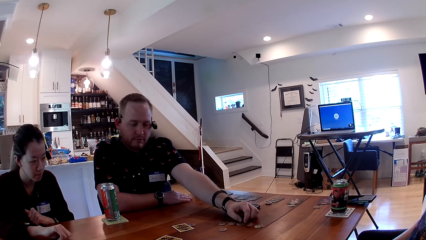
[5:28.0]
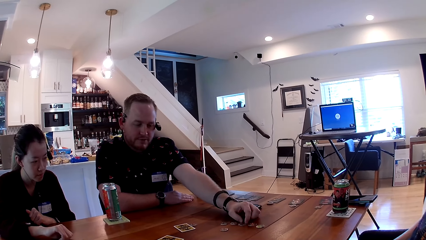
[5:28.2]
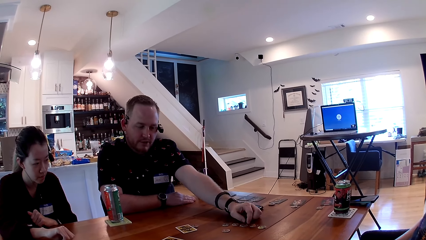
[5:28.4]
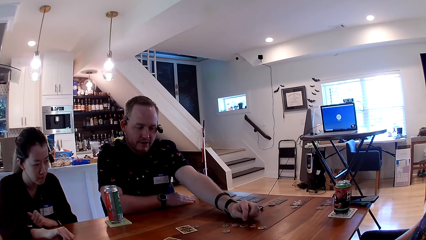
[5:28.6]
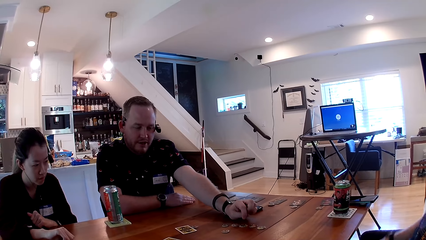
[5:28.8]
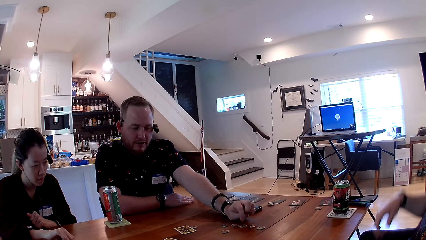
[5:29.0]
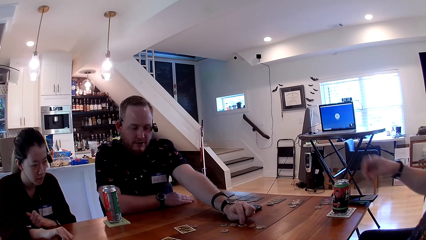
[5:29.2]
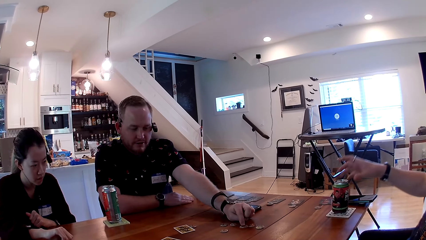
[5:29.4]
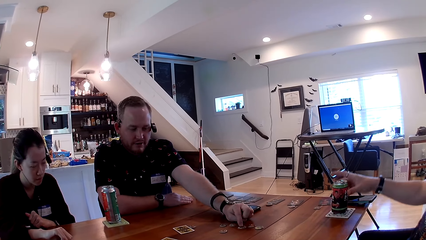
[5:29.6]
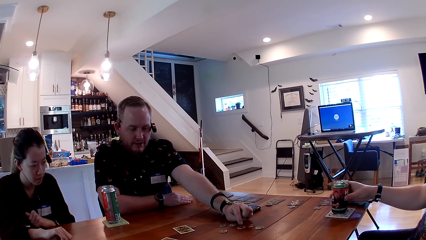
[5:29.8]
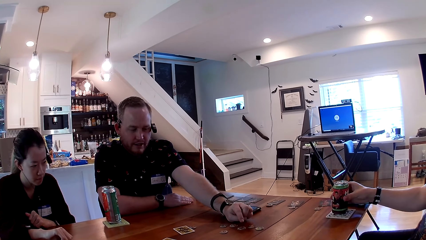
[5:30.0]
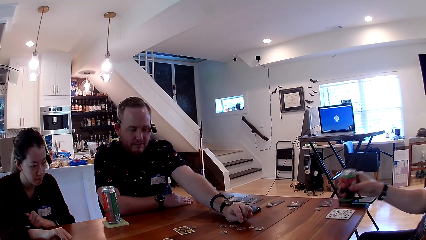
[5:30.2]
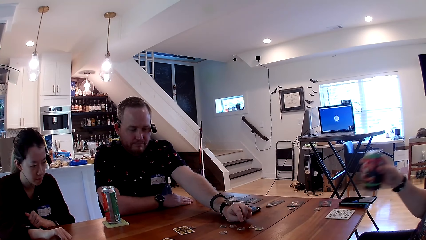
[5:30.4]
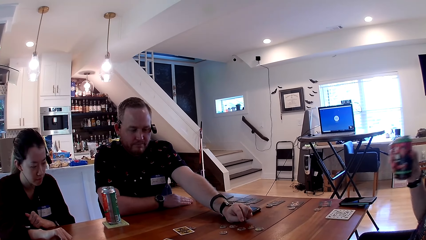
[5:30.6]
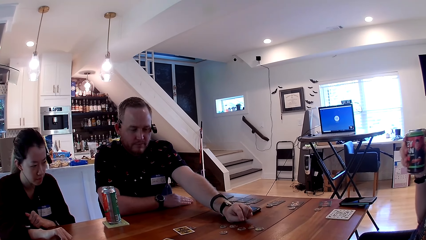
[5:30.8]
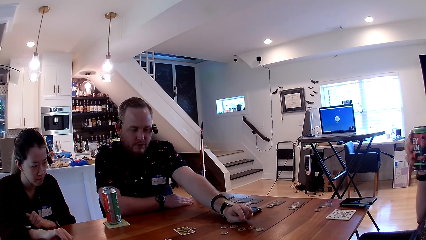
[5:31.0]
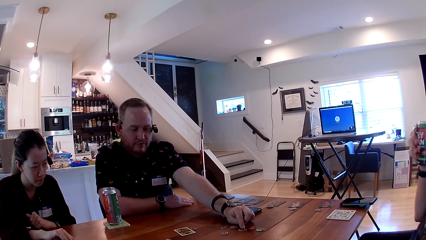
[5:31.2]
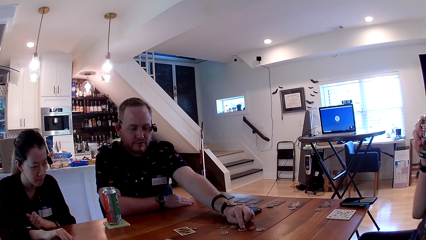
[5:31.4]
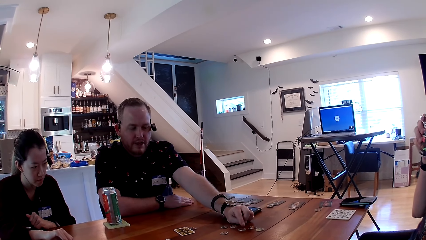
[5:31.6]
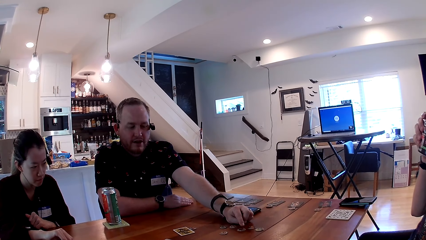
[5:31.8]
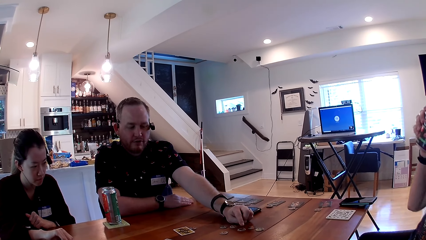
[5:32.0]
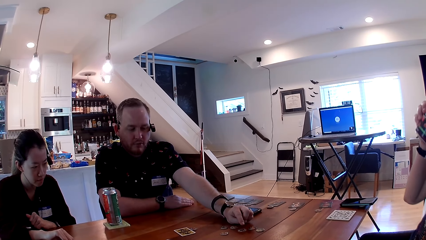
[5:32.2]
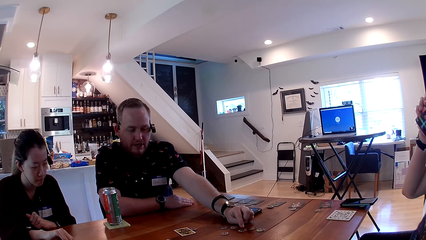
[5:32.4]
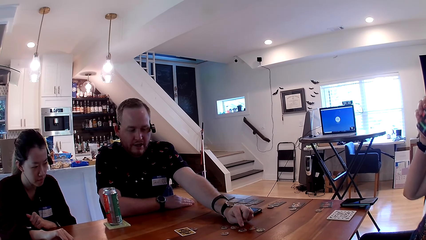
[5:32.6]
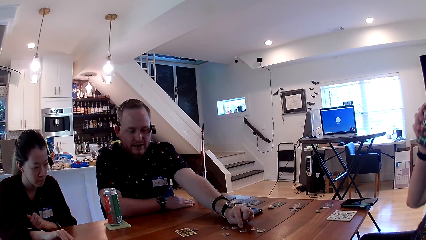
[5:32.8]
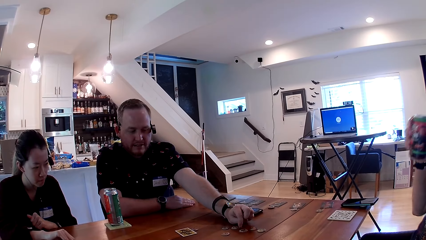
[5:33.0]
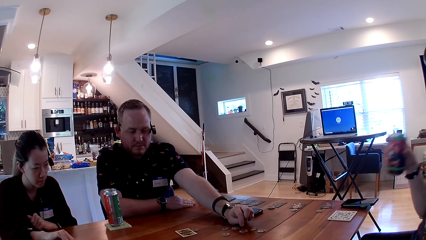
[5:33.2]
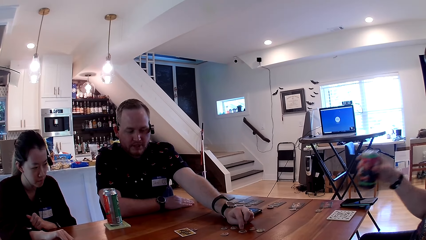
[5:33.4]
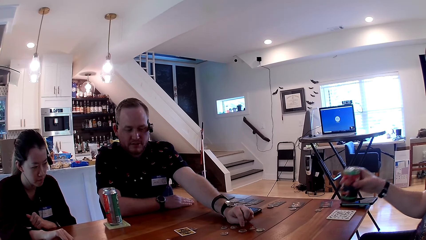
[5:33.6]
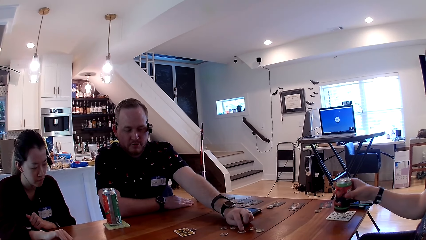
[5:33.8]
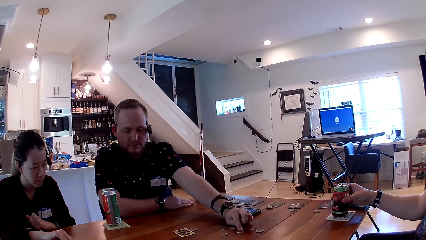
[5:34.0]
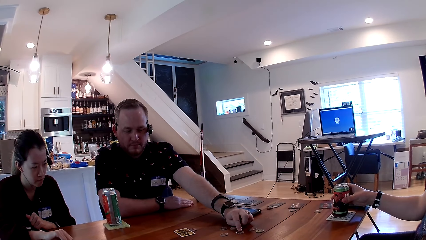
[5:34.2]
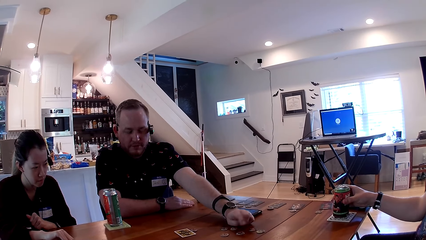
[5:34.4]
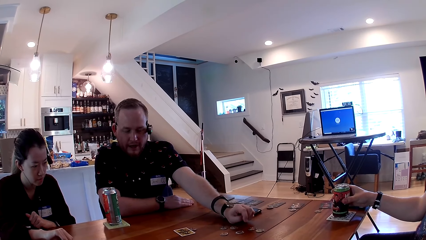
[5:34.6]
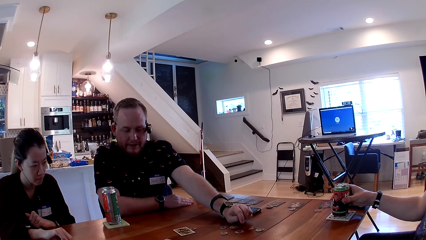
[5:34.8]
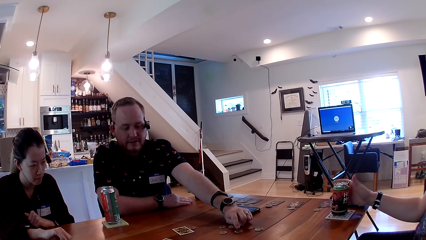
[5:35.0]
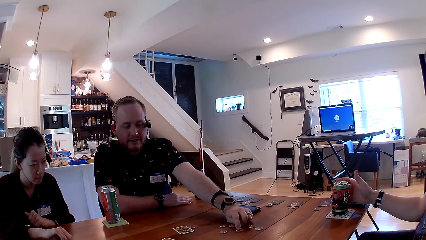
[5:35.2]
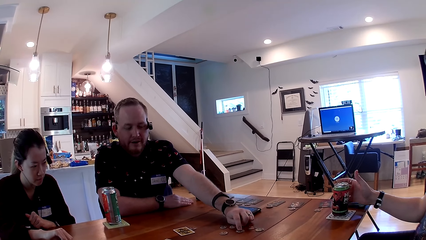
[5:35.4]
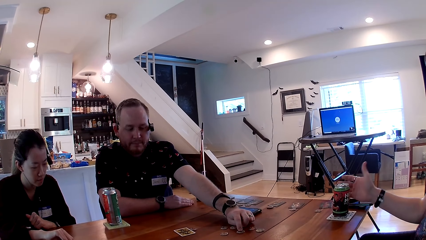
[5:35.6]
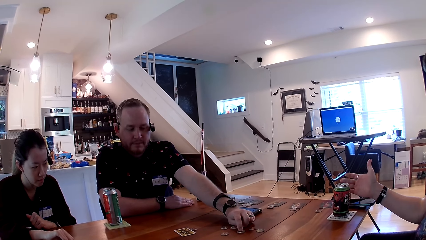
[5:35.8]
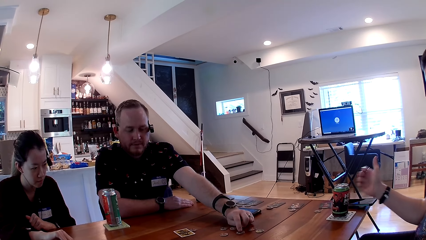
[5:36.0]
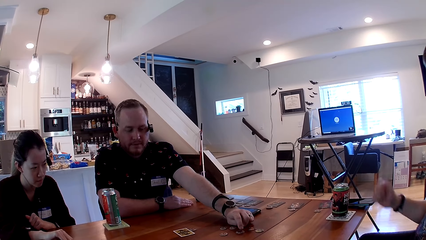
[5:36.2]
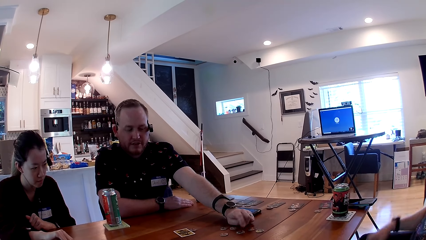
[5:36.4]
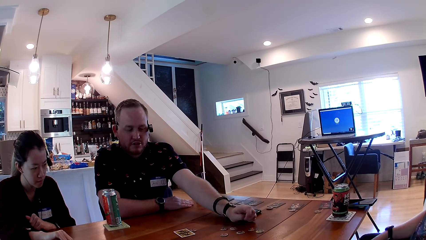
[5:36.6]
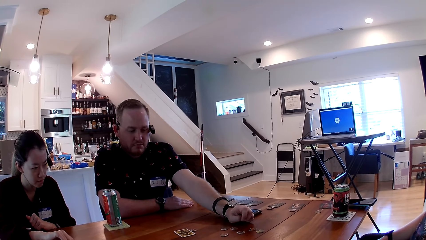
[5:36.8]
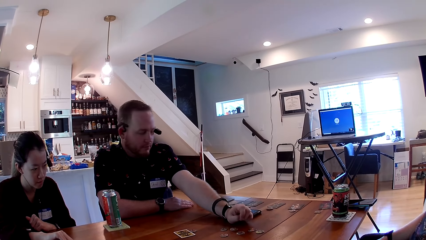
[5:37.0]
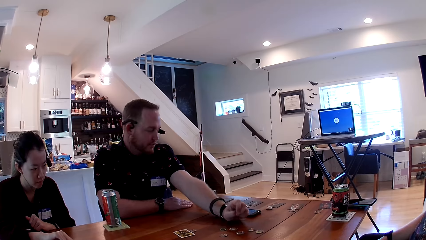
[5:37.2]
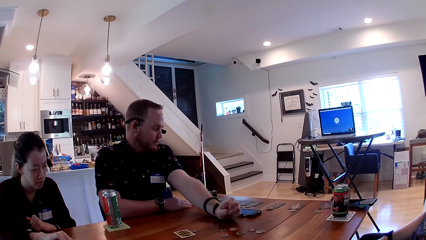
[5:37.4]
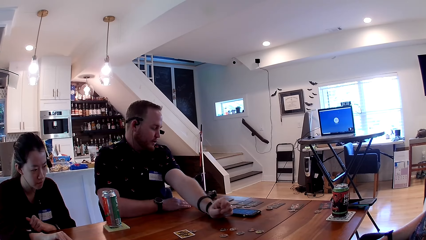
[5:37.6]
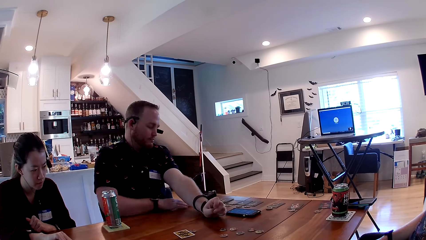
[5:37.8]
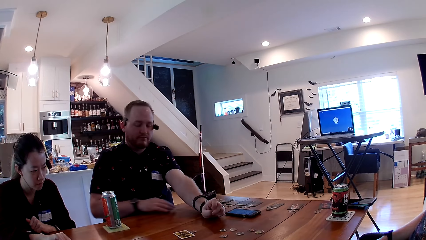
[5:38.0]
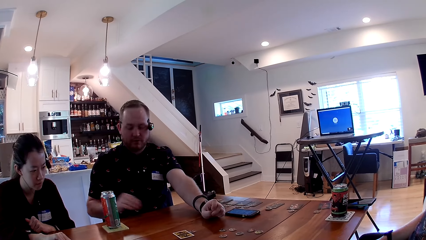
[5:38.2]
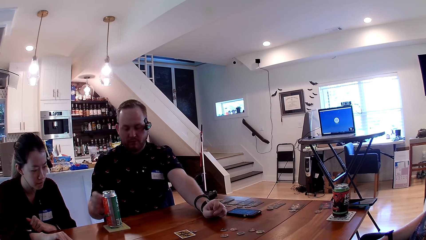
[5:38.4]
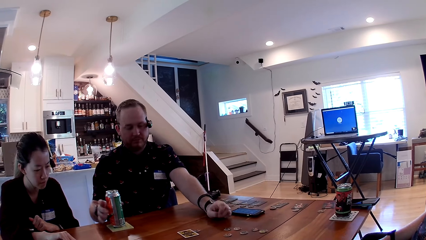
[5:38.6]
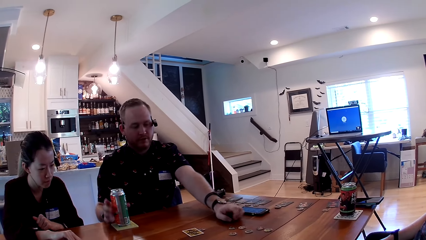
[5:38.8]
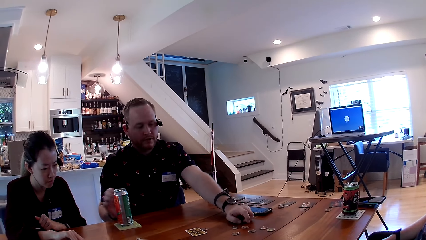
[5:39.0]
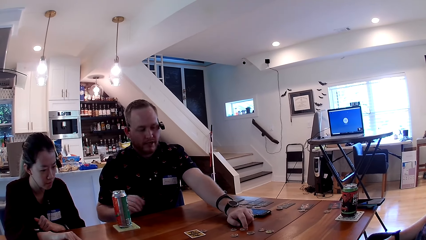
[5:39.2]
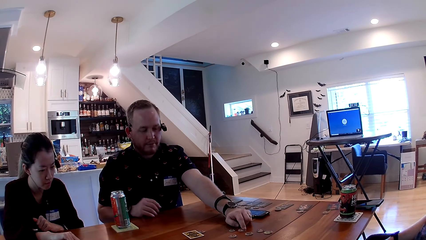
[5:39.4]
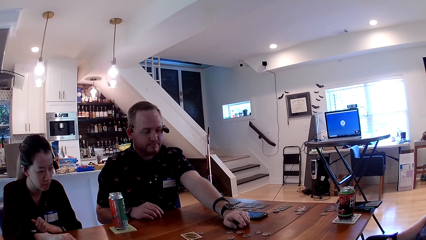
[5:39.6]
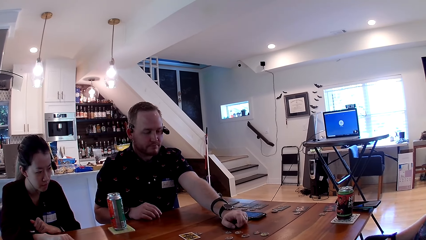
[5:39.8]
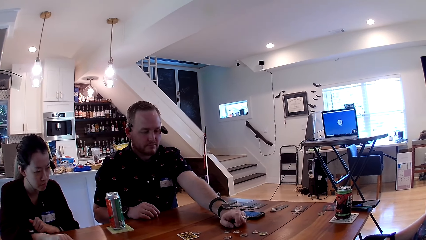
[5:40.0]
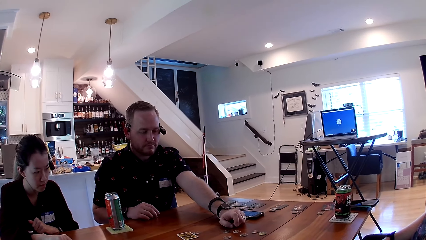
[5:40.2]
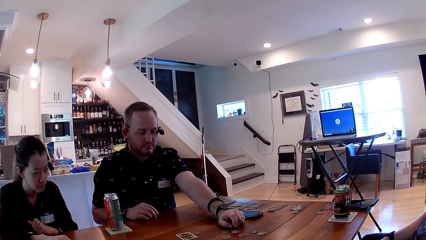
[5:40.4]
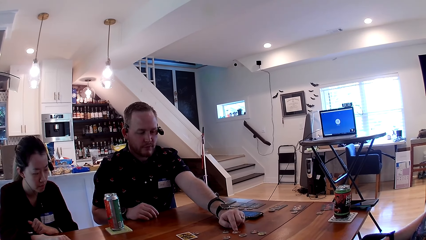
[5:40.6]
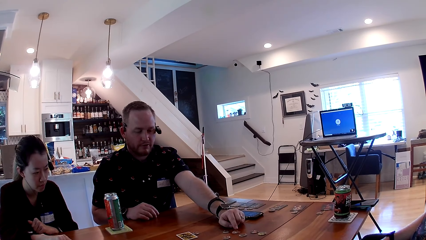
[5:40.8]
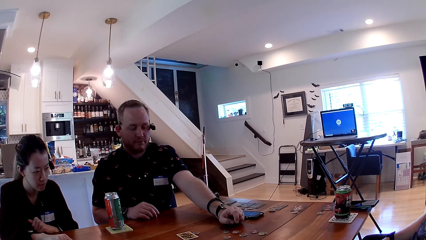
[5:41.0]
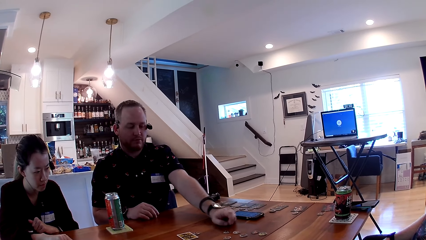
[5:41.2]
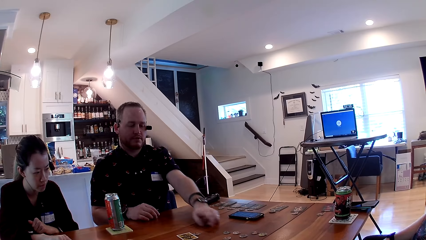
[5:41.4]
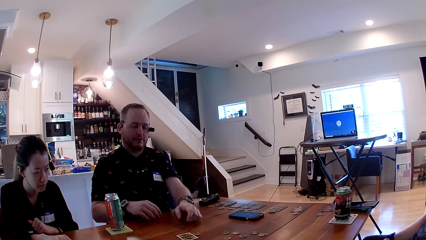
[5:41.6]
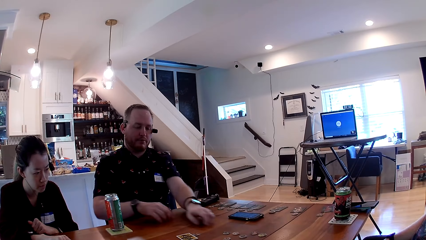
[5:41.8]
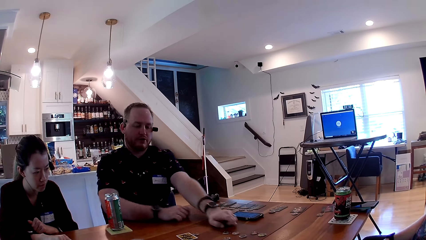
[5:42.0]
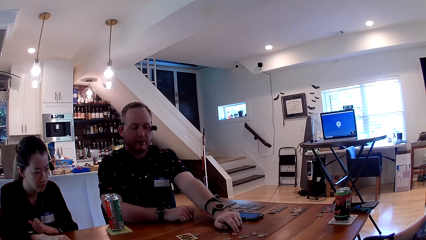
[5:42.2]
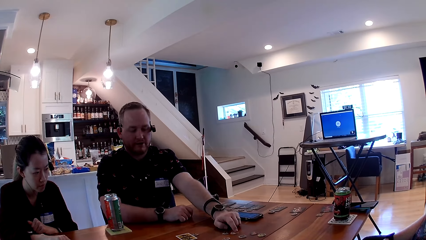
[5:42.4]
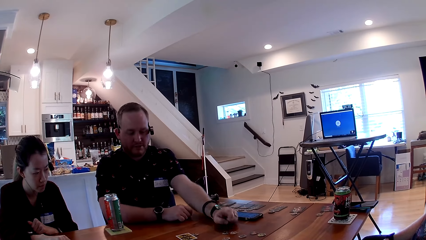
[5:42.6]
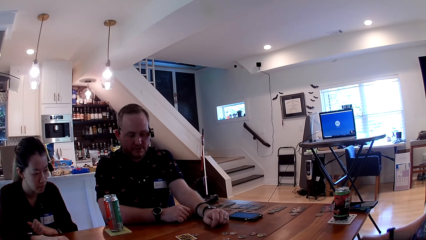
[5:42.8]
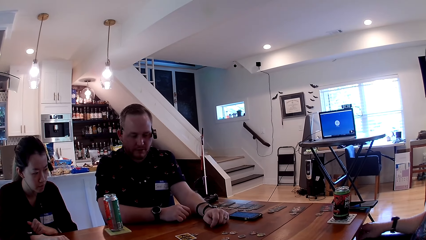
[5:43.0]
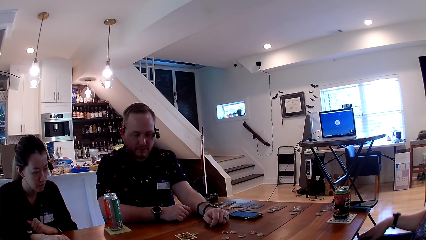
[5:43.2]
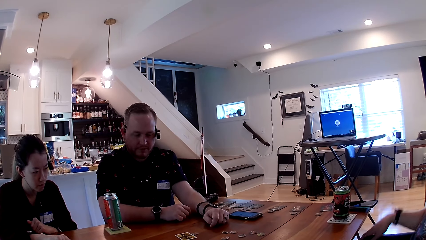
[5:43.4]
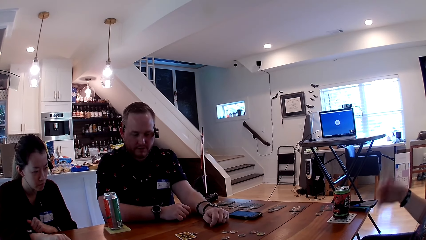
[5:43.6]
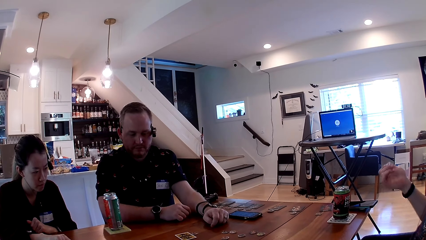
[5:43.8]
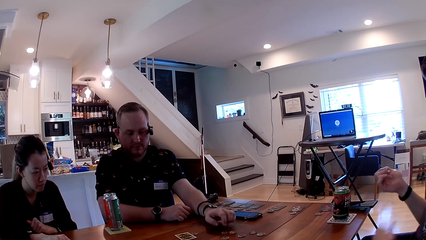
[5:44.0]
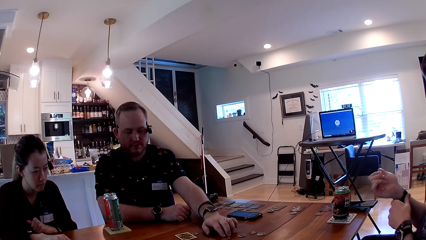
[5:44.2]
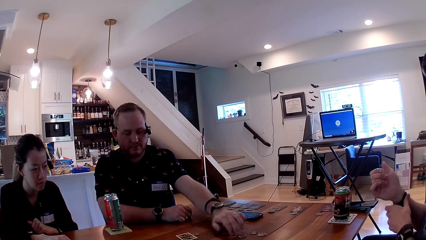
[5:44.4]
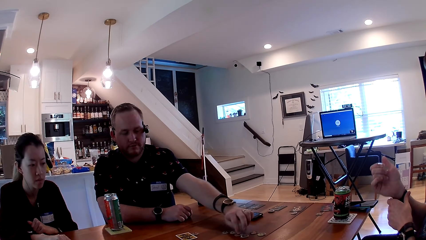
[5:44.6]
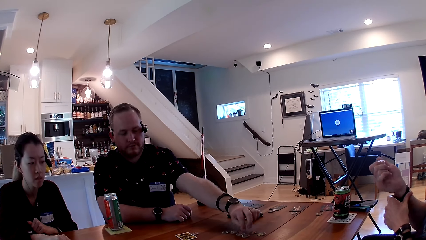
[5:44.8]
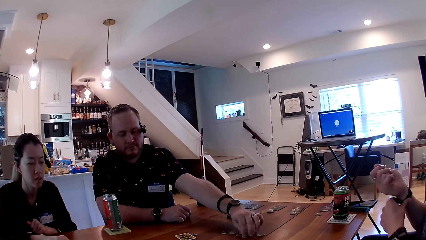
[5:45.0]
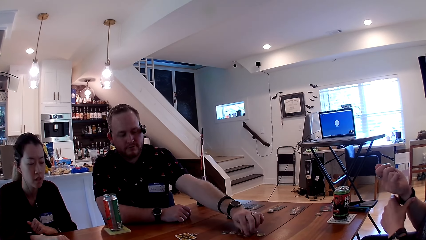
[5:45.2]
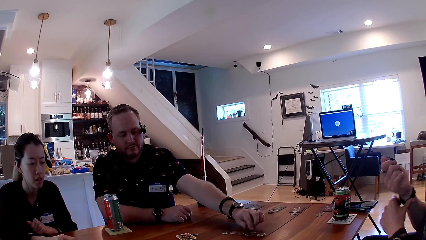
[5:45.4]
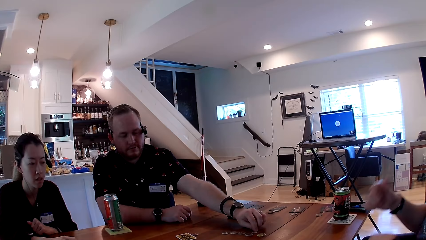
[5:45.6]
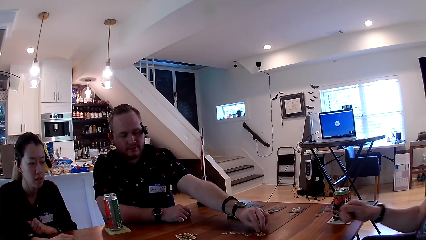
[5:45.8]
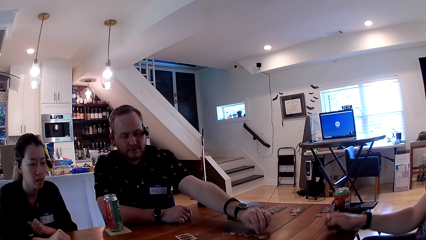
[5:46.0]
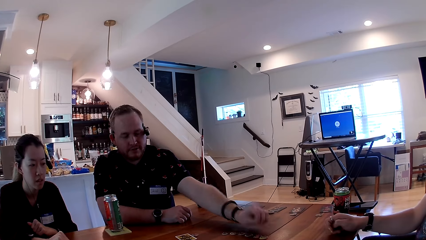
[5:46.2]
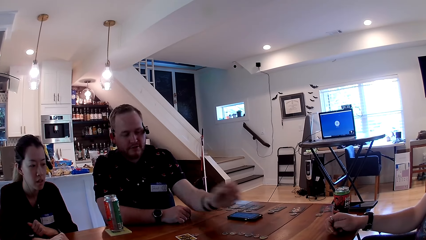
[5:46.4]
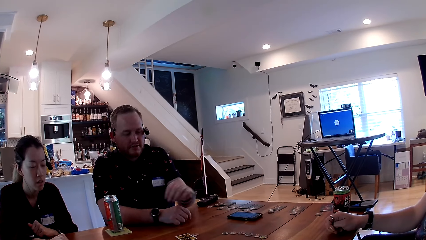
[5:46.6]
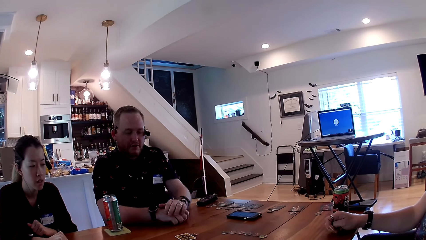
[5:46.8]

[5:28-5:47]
A man picks the can drink from the table with his right hand. The man drinks from the can drink in his right hand. The man drops the can drink on the table with his right hand. Another man touches a can drink on the table with his right hand. The first man adjusts his wristwatch in his right hand with his left hand.
